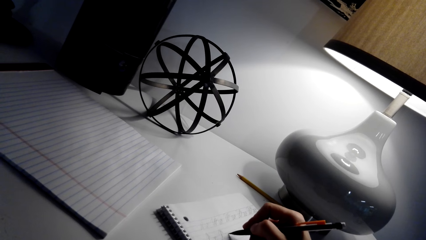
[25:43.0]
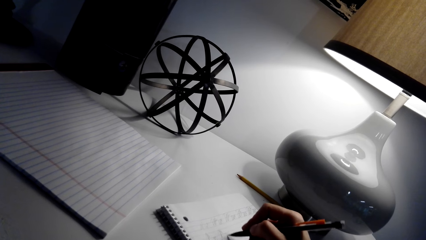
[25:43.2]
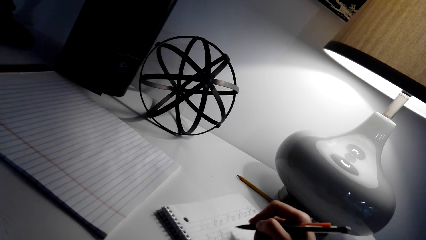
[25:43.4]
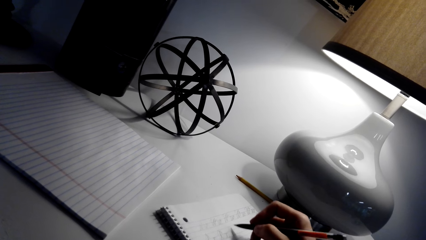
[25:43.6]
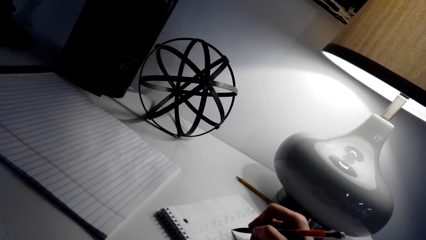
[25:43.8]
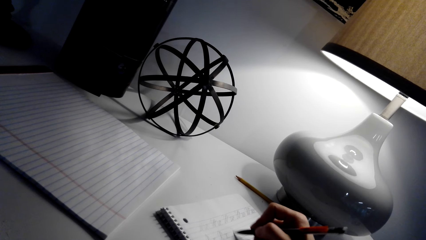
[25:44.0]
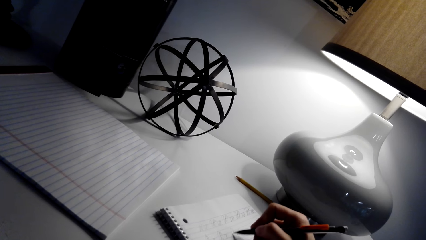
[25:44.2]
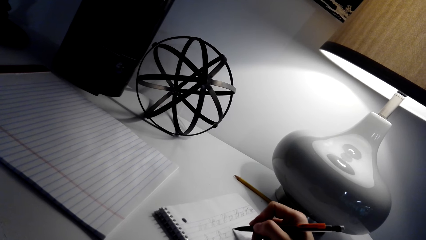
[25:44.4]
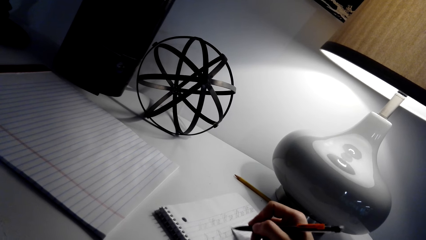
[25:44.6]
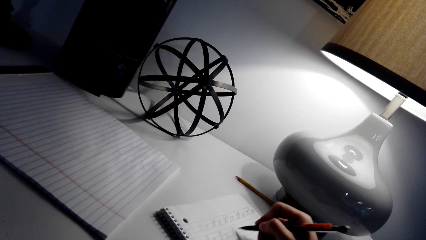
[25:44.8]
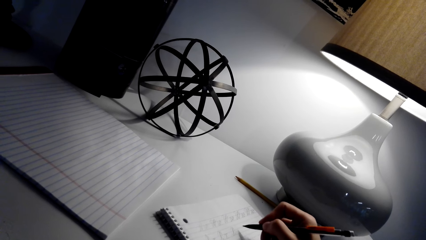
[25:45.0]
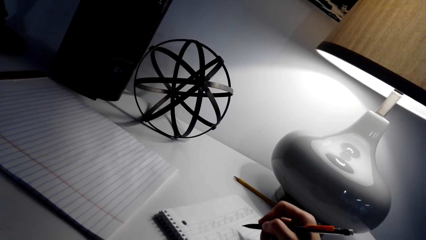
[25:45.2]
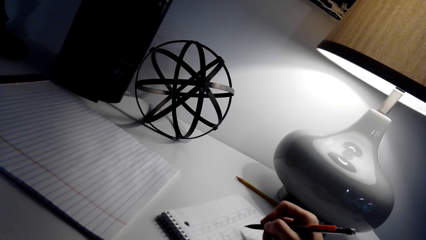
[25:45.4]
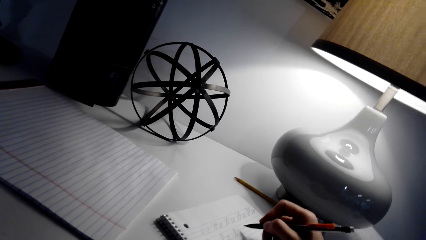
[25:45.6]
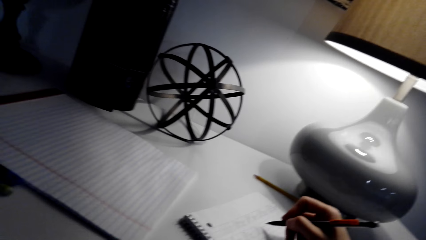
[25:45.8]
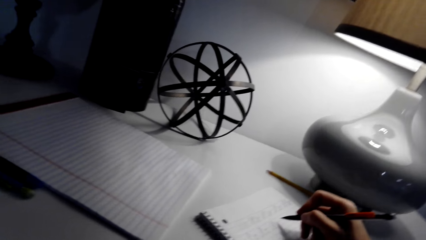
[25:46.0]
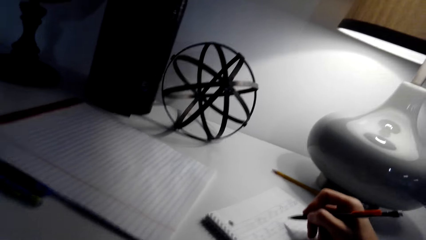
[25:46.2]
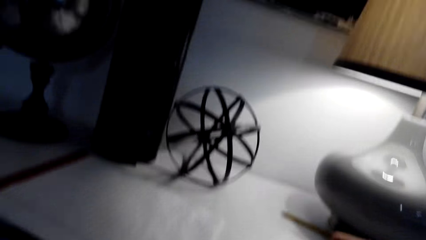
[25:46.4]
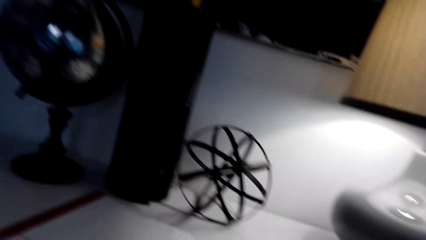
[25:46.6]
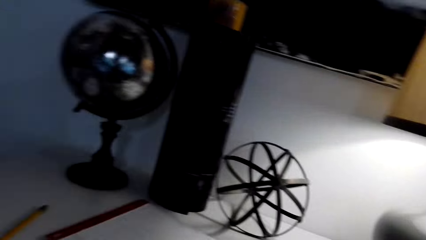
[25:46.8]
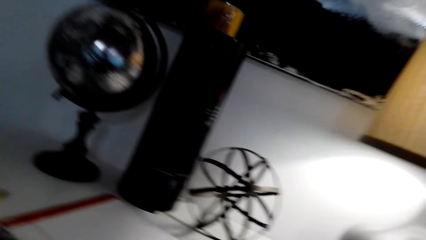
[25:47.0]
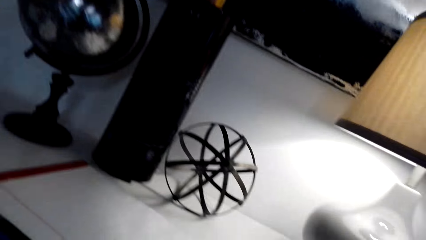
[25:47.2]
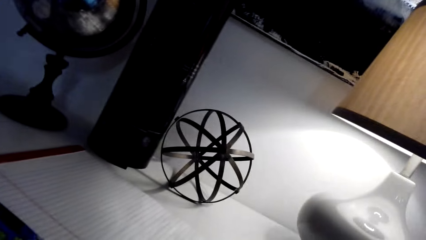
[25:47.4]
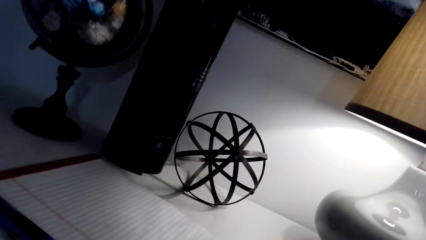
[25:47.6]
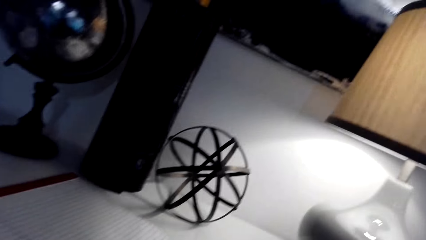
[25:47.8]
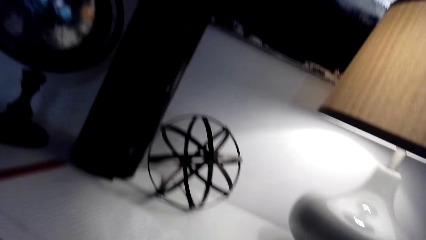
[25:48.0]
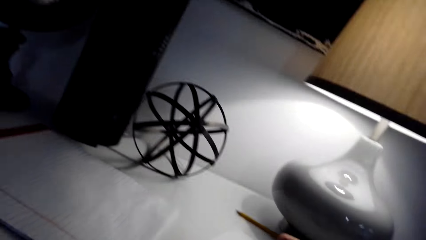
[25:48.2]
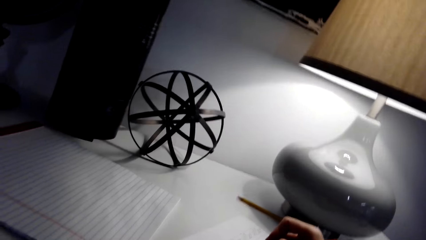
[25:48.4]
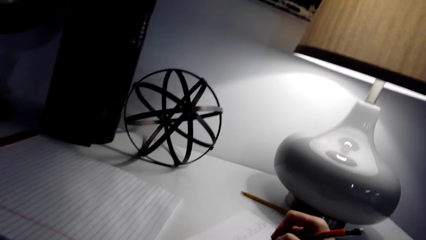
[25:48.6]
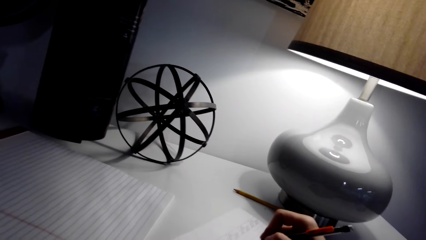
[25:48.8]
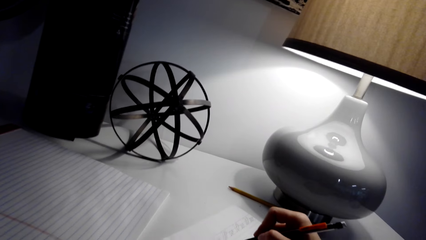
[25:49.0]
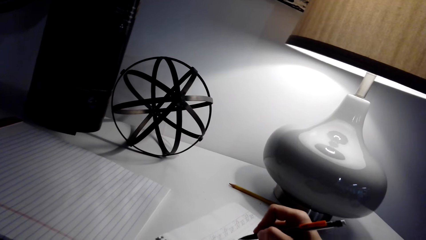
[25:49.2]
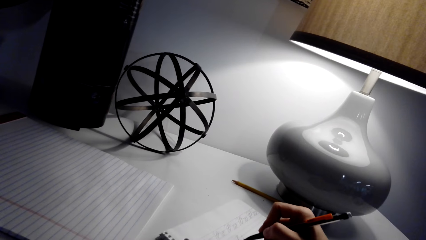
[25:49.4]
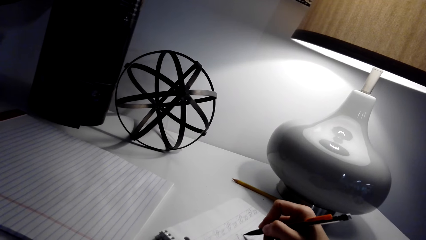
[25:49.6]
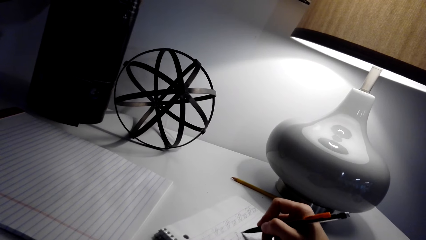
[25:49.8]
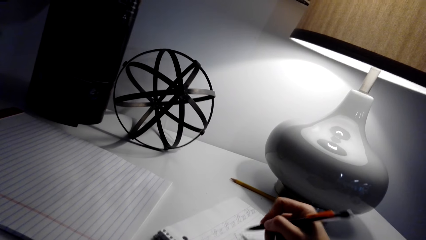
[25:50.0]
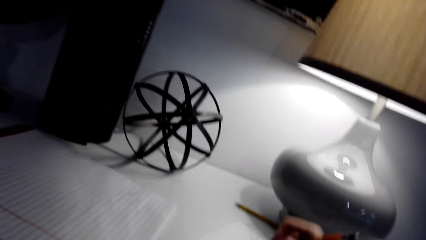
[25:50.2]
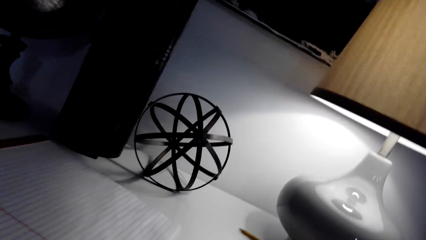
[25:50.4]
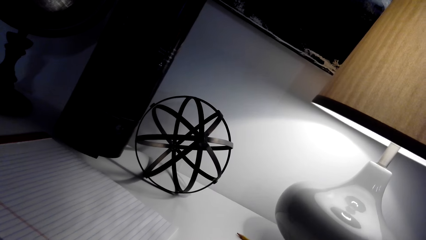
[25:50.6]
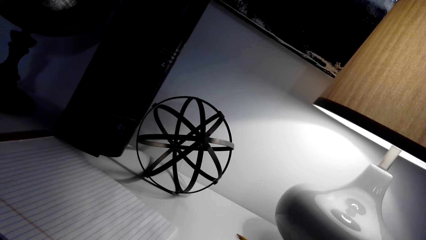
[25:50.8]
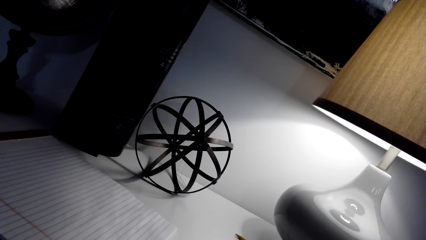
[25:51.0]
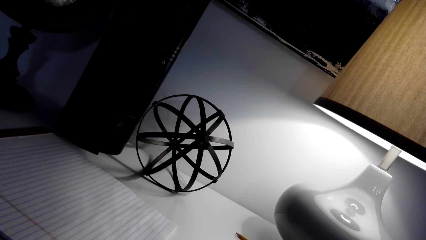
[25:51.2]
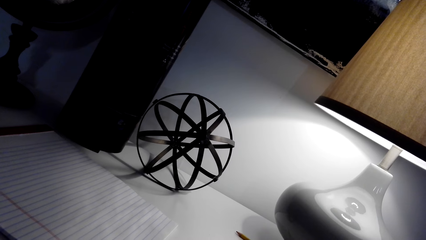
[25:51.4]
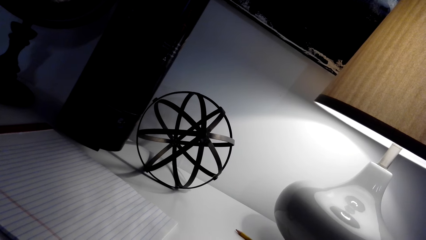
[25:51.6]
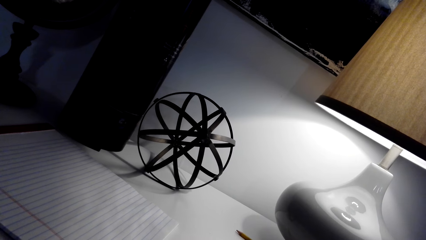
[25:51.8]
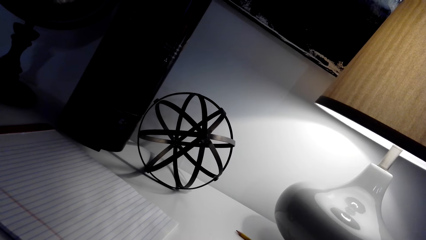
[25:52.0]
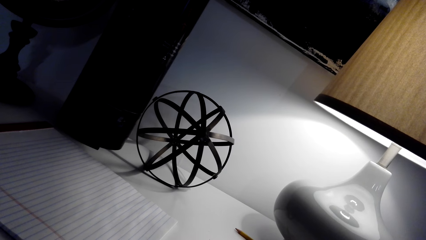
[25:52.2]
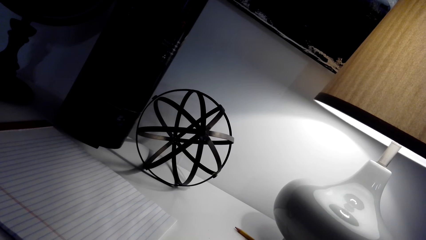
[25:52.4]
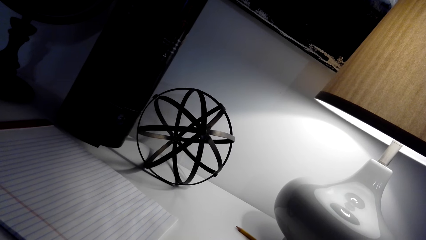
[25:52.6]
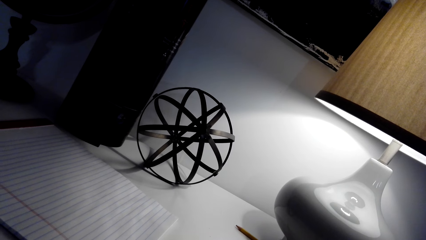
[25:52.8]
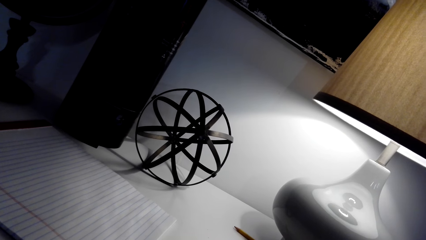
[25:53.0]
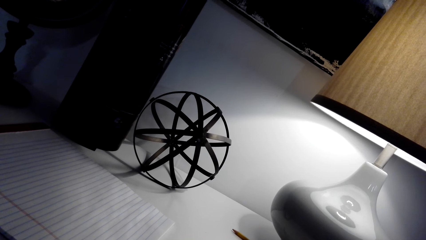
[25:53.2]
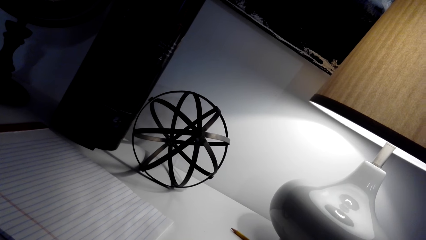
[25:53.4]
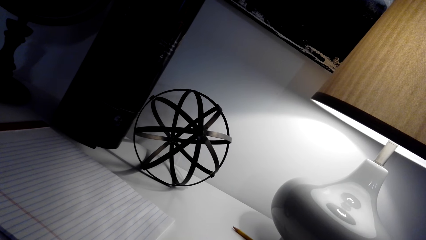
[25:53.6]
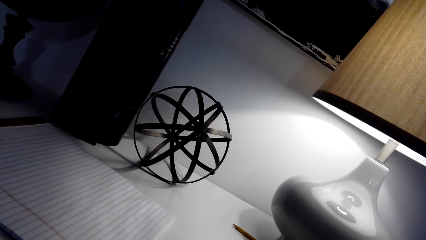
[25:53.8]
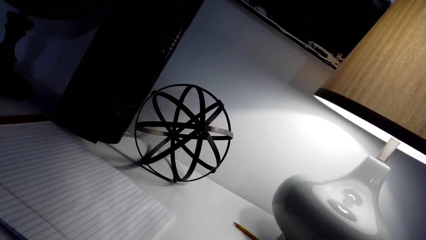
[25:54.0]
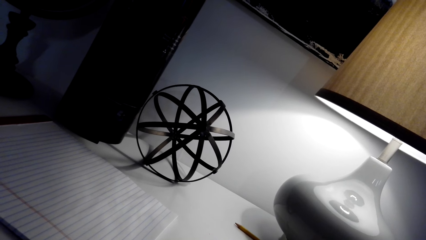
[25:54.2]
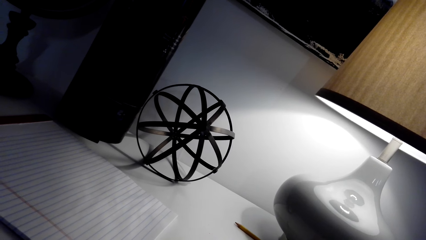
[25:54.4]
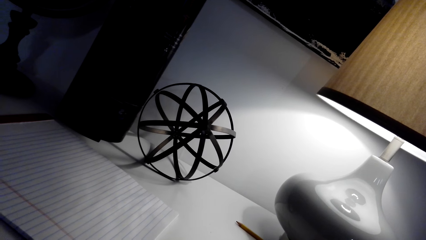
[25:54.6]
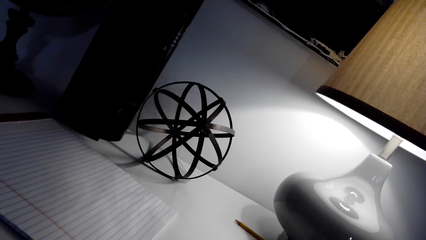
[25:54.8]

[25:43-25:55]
The camera wearer holds the pen. They look at something on the table. They write on the book.

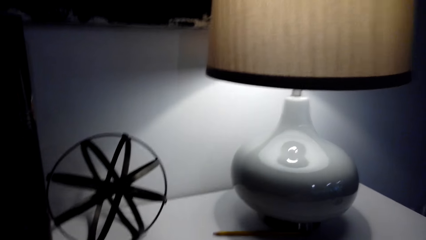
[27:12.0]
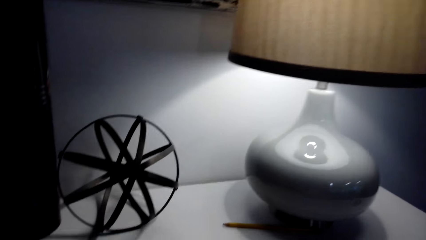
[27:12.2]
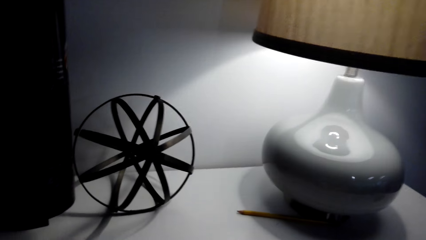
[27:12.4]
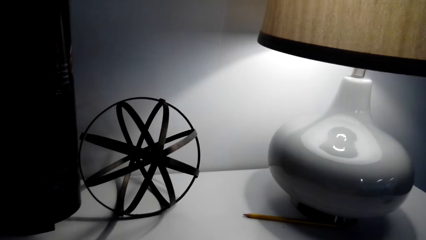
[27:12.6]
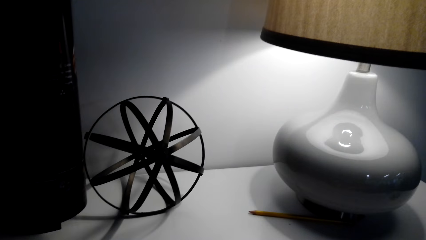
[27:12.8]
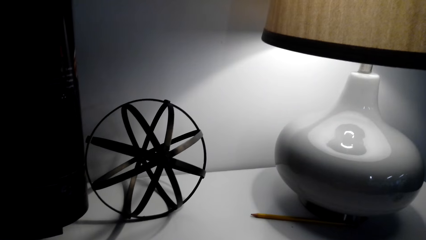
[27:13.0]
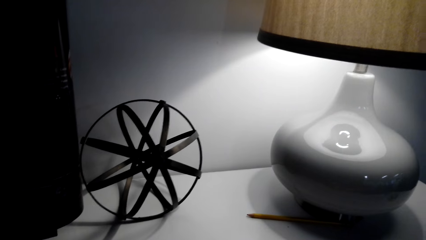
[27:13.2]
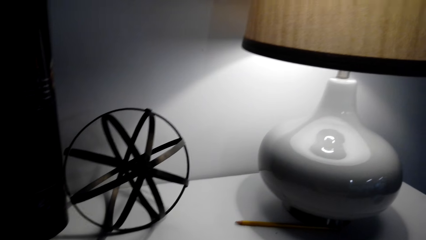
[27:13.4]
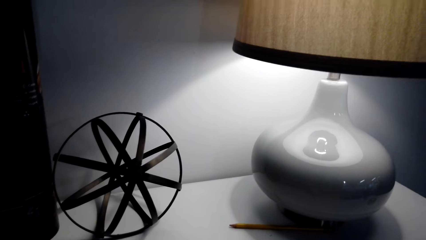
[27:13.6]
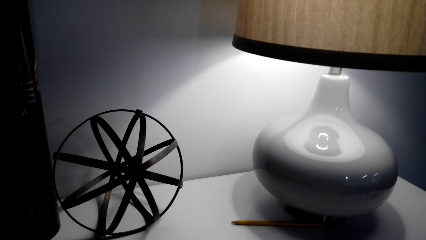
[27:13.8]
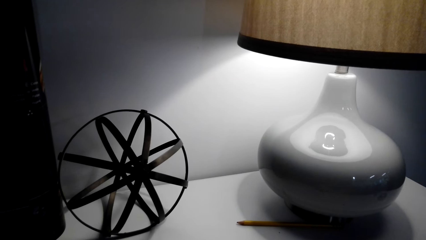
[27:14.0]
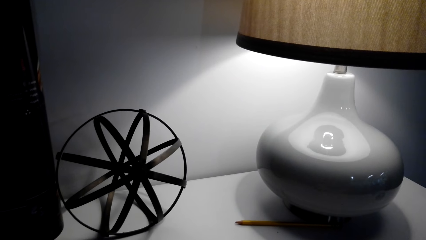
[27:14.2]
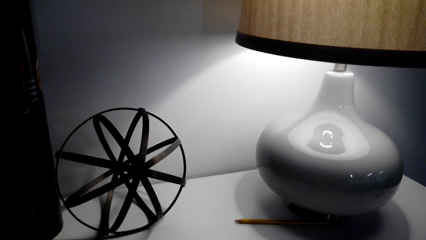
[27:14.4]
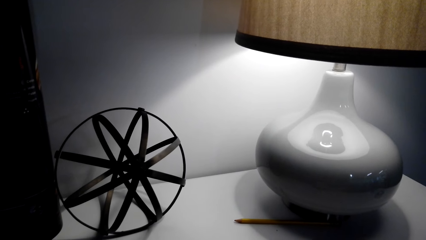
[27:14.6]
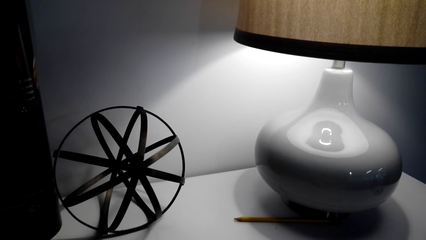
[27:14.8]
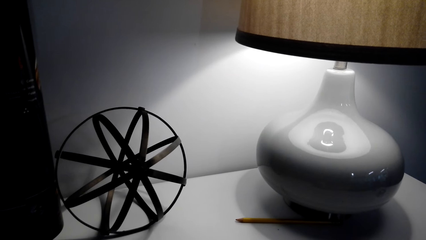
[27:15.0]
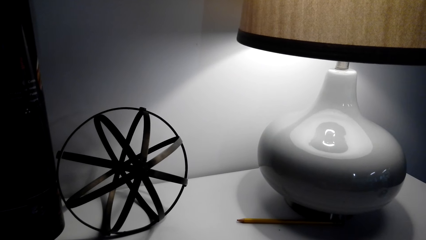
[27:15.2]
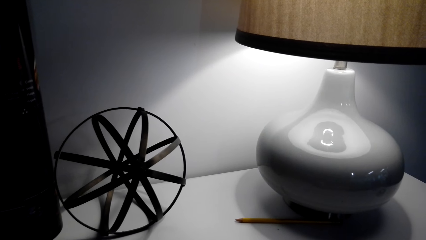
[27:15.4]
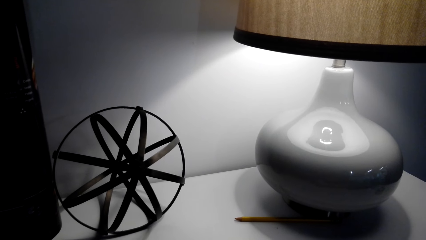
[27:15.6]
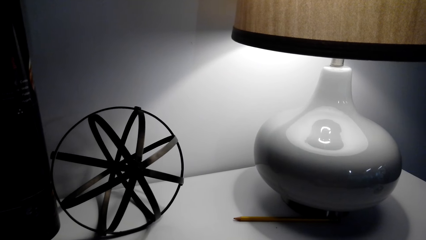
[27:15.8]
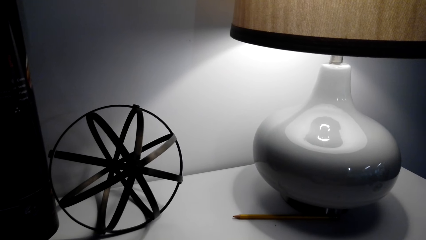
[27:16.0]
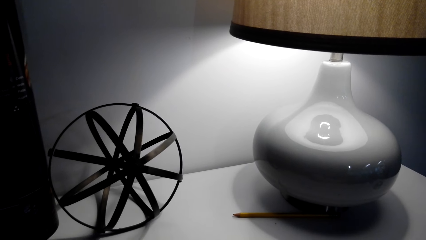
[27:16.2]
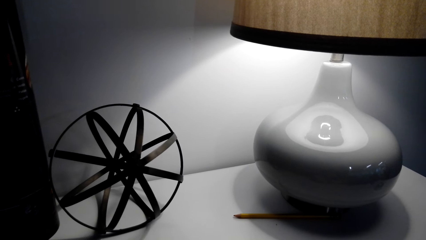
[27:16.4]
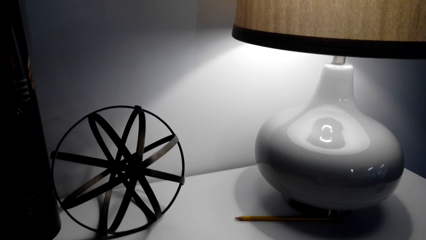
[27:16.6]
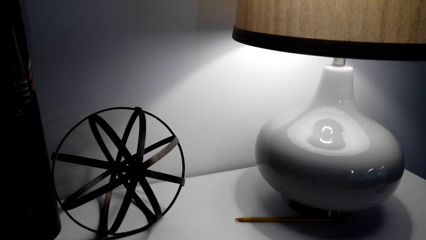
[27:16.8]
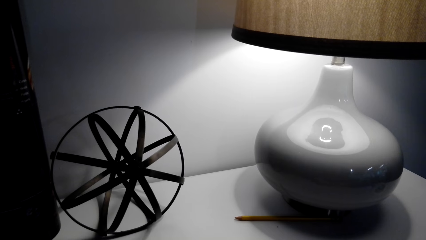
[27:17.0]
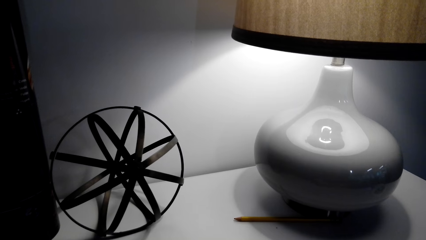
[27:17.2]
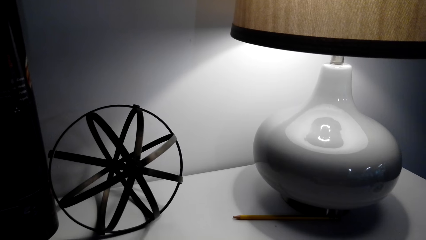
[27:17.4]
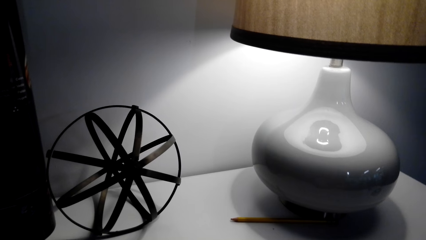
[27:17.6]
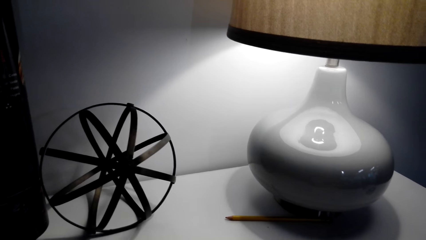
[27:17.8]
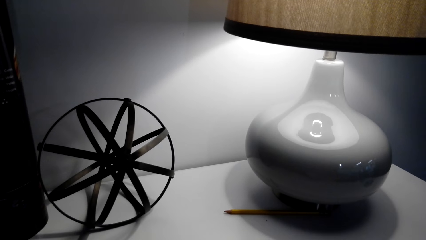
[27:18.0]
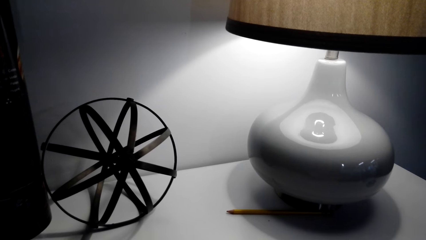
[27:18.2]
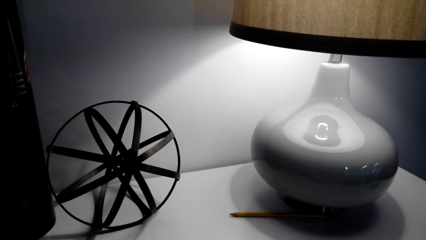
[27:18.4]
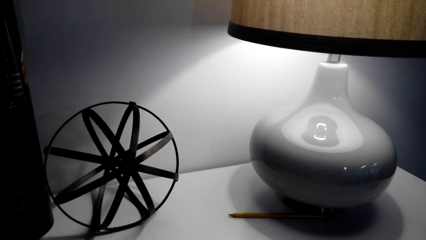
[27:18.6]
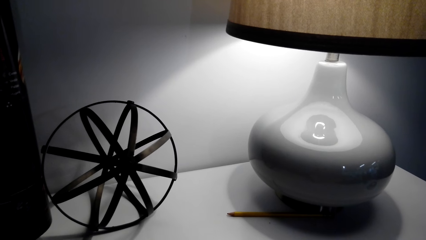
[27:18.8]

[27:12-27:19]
The camera wearer looks at the lamp.
